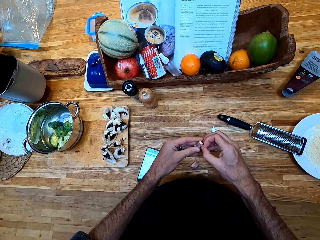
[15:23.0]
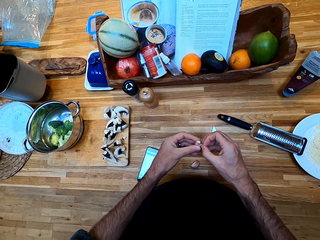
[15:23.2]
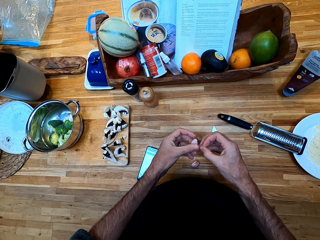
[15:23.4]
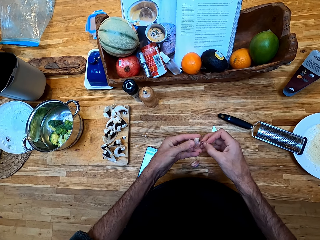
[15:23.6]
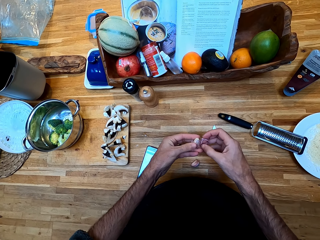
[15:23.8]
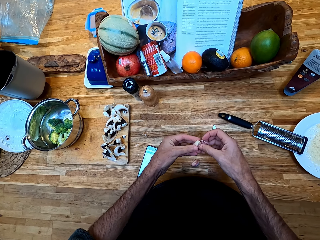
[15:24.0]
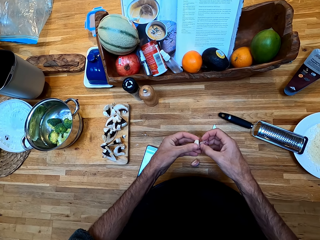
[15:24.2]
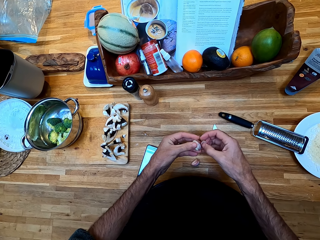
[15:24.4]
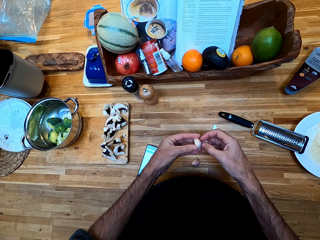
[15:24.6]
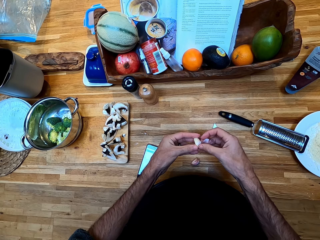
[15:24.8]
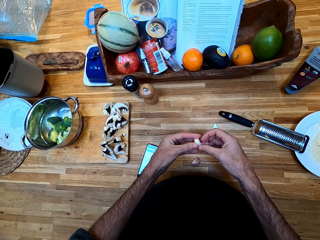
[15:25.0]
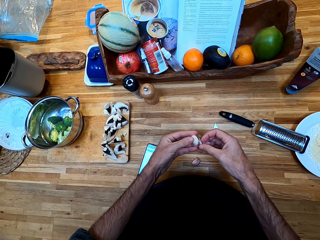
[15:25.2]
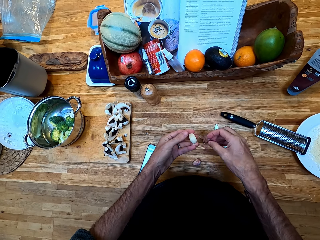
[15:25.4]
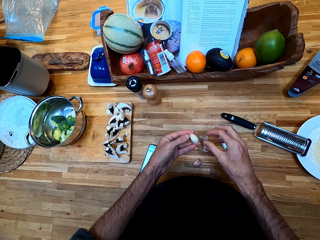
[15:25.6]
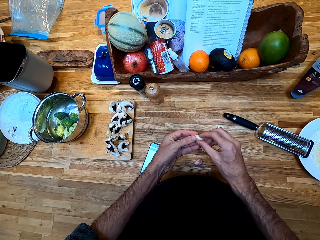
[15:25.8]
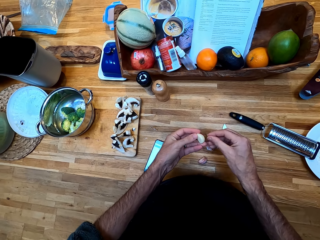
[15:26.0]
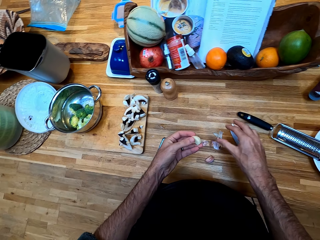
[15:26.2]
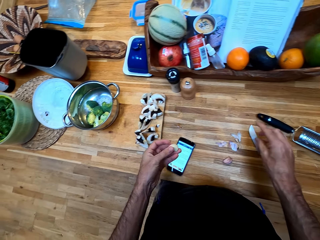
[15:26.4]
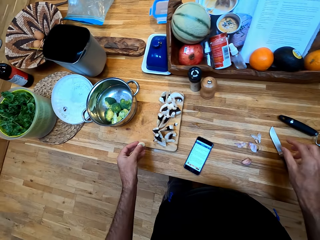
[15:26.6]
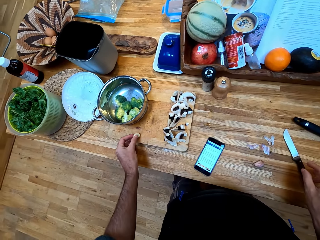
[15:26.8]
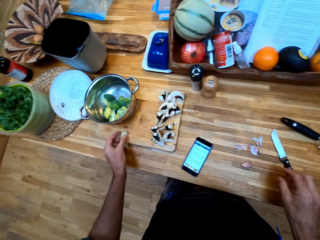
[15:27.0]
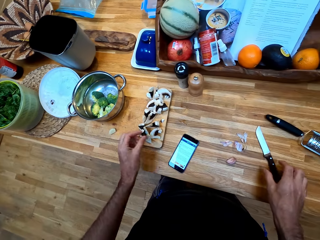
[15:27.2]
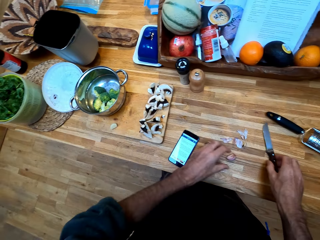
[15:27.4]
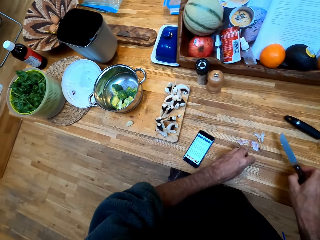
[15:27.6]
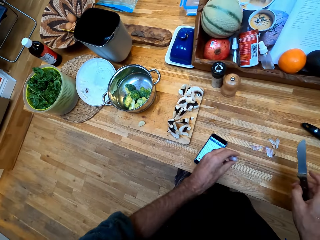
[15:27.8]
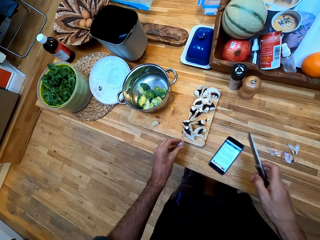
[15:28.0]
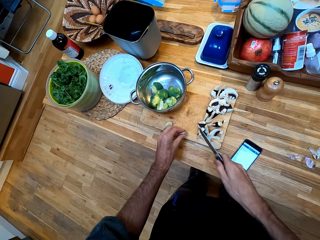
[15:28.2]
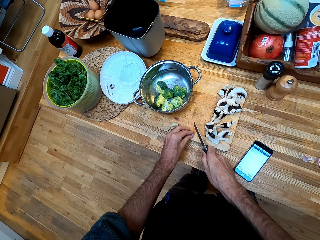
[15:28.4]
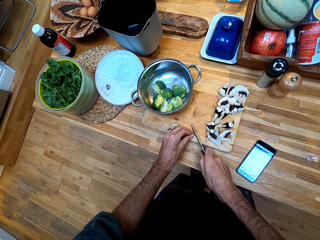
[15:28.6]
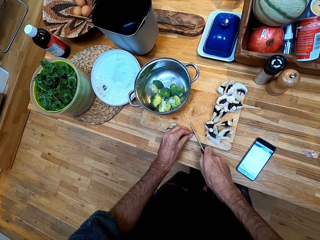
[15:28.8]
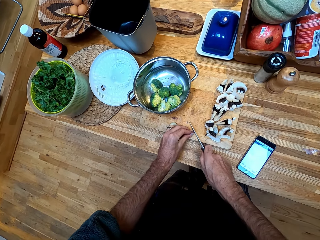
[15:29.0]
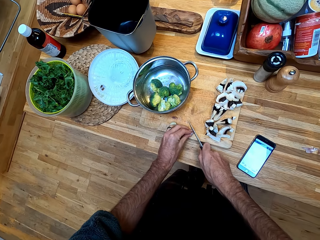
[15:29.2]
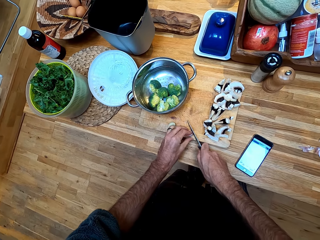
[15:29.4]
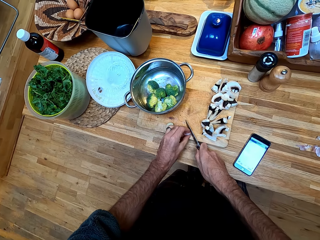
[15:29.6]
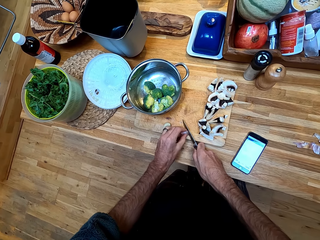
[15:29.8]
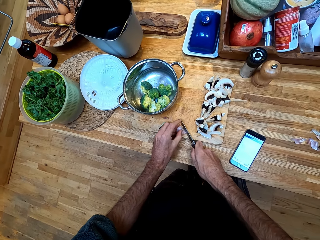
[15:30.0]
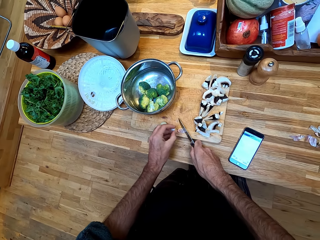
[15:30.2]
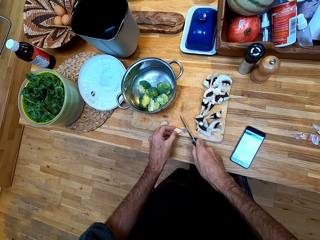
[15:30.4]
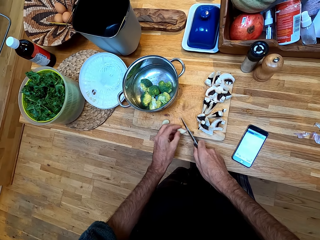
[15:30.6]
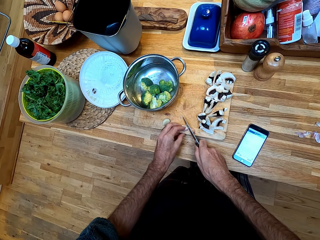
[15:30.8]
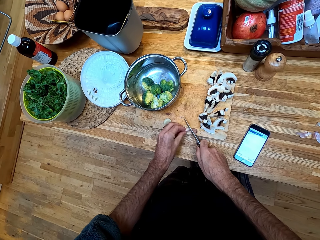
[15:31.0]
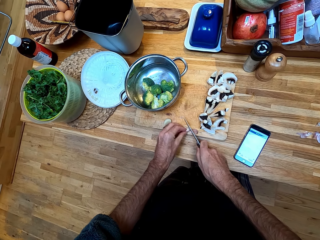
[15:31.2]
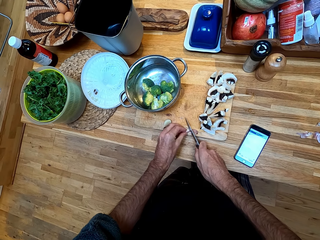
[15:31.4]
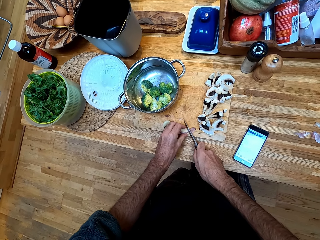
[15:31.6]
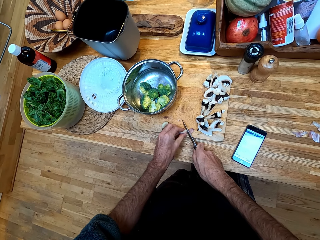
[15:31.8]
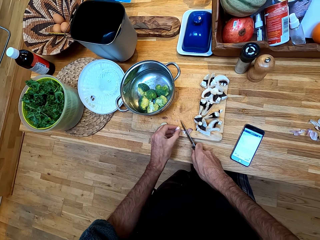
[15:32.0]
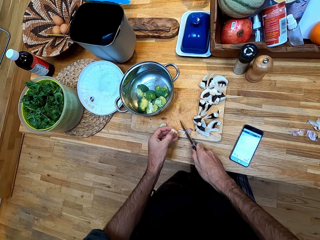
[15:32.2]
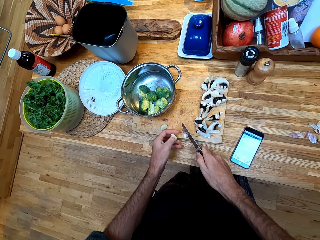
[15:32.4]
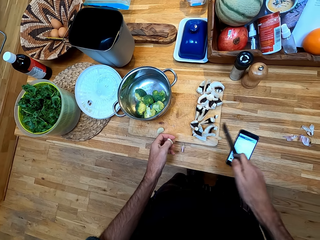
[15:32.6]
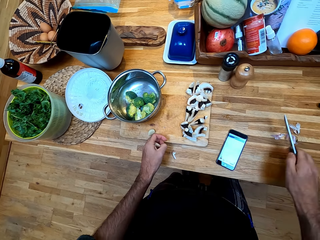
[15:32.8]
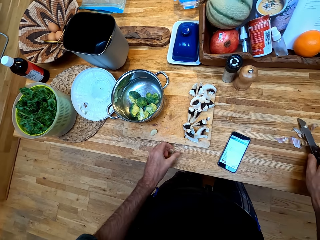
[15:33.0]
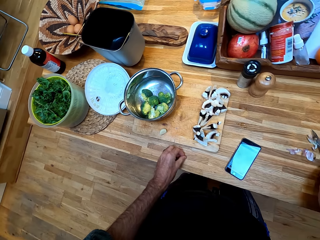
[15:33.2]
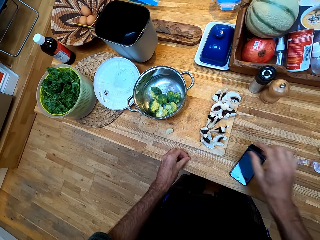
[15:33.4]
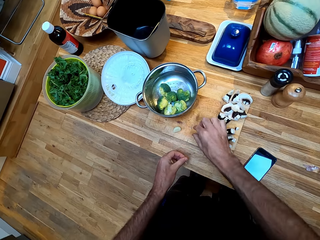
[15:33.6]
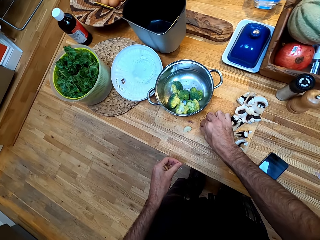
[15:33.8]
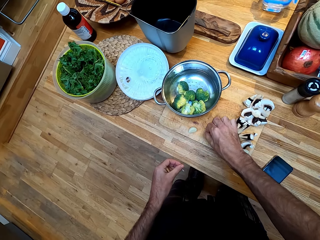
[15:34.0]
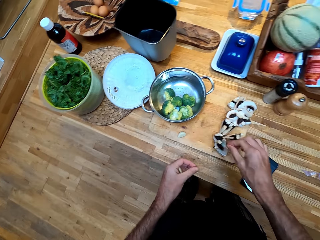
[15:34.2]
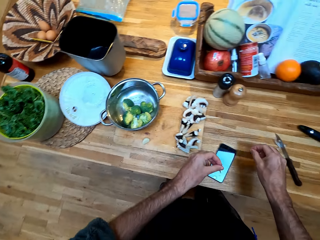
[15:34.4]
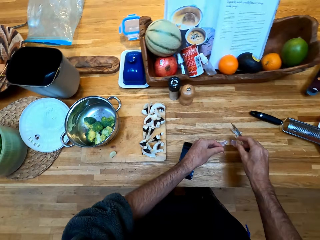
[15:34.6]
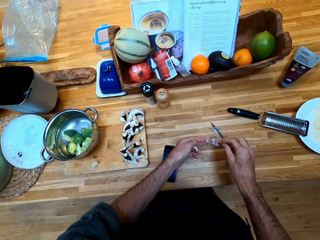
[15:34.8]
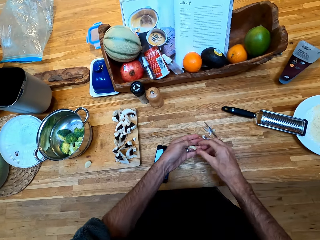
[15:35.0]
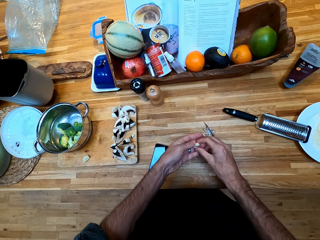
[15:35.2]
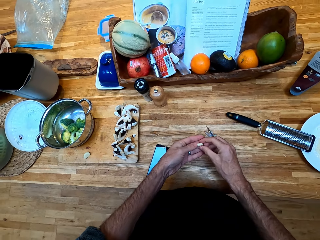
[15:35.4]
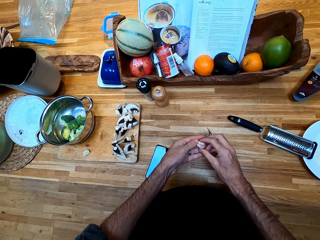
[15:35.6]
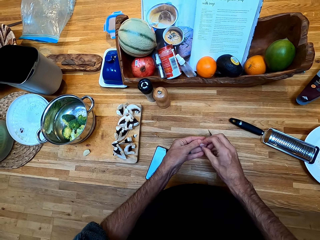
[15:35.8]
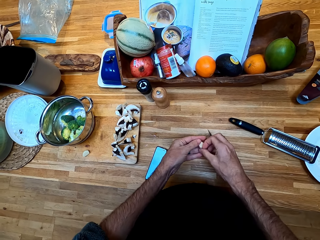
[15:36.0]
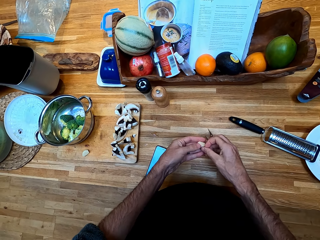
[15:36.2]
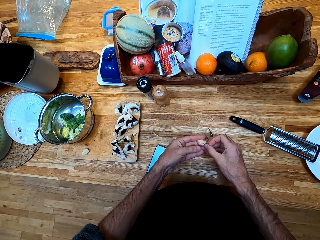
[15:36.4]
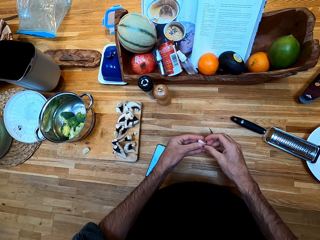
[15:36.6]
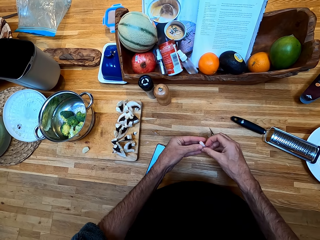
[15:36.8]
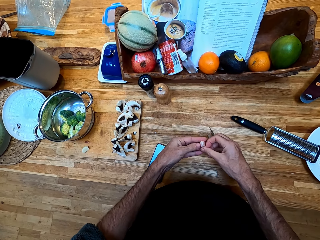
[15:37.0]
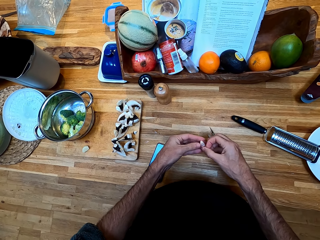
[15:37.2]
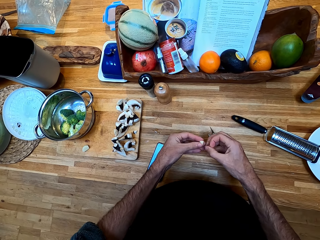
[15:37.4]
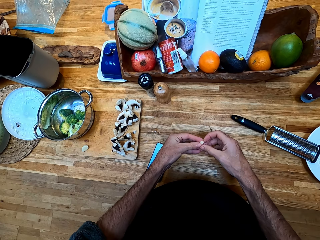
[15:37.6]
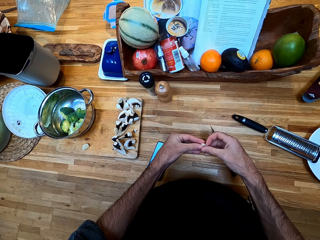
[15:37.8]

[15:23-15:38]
The camera wearer puts the clove of garlic on the chopping board. They pick up the knife from the counter. They pick up the clove of garlic from the counter. They cut the garlic ends with the knife. They peel the garlic. They put the knife on the counter. They remove the peel from the chopping board. They peel the garlic with hands.

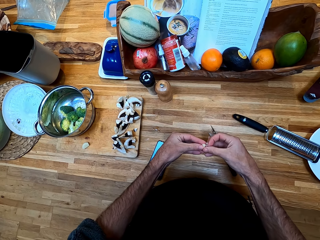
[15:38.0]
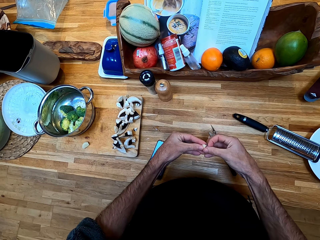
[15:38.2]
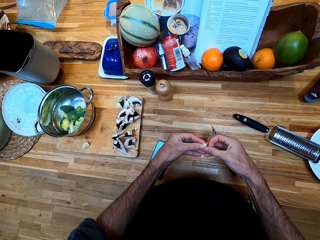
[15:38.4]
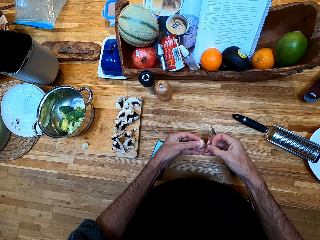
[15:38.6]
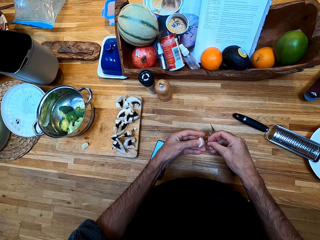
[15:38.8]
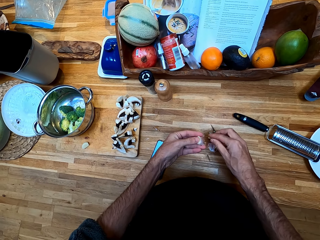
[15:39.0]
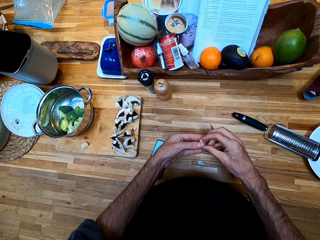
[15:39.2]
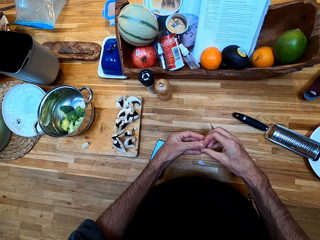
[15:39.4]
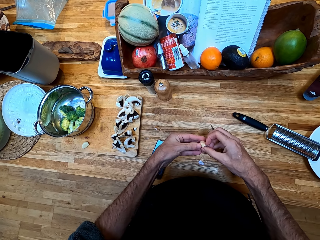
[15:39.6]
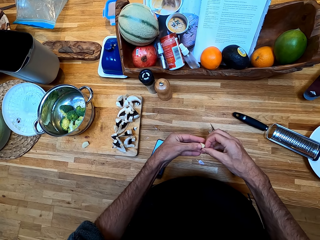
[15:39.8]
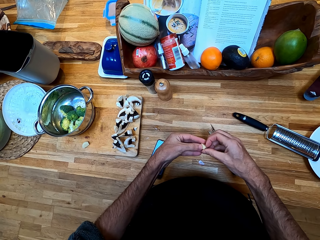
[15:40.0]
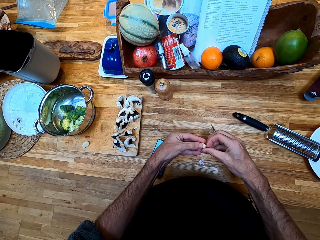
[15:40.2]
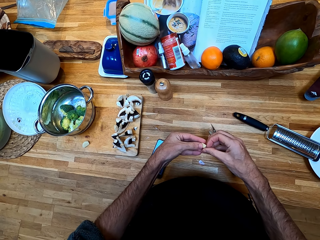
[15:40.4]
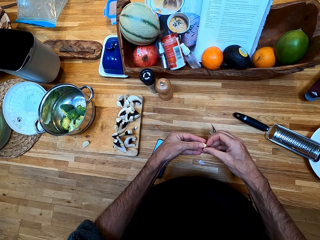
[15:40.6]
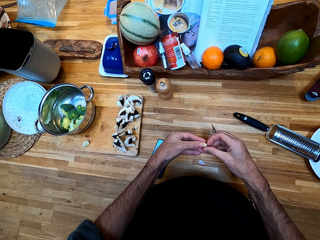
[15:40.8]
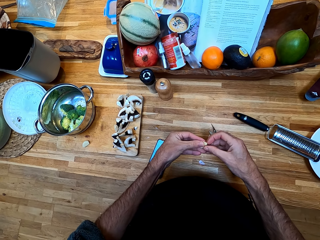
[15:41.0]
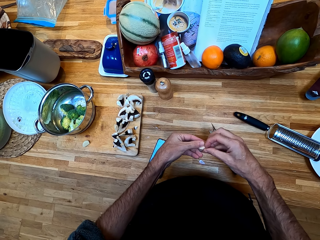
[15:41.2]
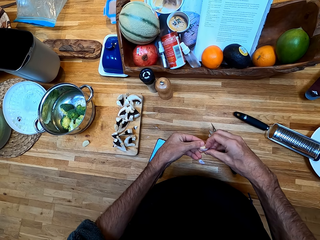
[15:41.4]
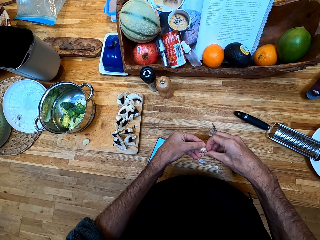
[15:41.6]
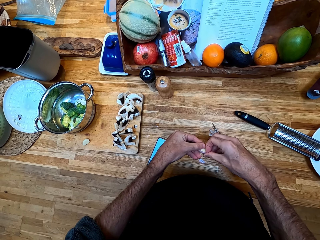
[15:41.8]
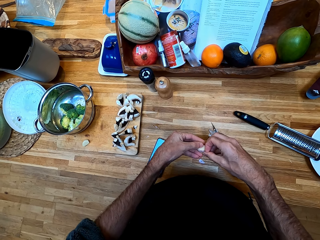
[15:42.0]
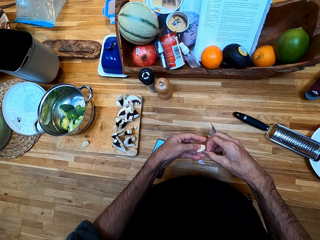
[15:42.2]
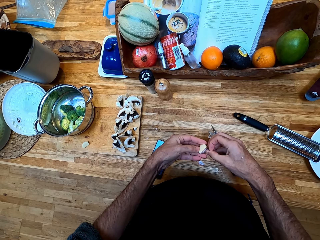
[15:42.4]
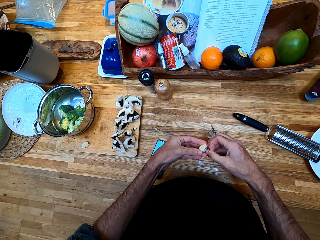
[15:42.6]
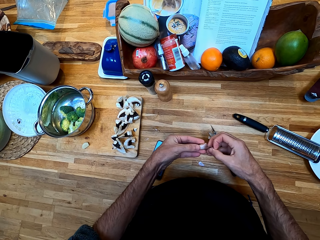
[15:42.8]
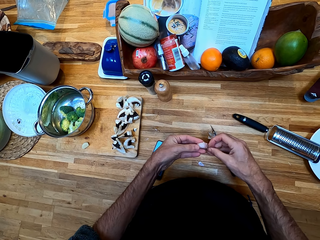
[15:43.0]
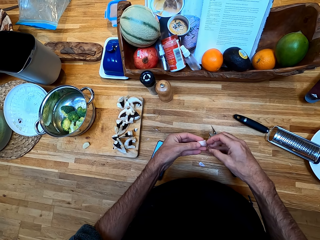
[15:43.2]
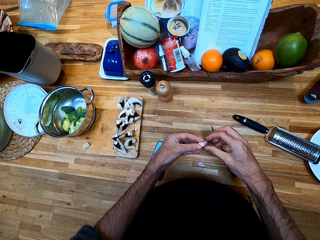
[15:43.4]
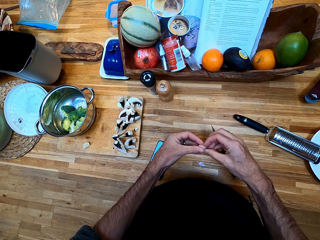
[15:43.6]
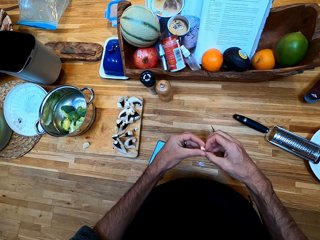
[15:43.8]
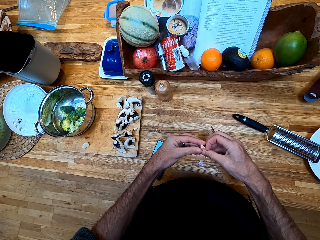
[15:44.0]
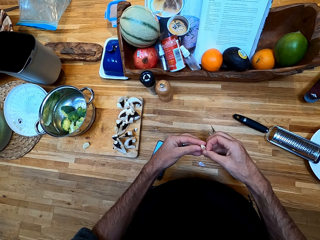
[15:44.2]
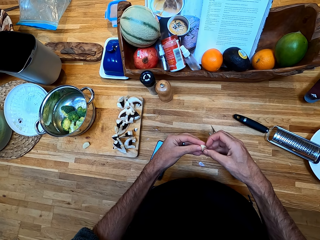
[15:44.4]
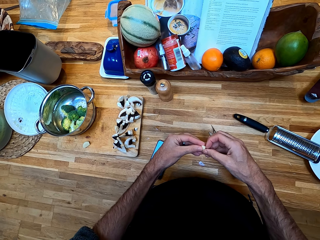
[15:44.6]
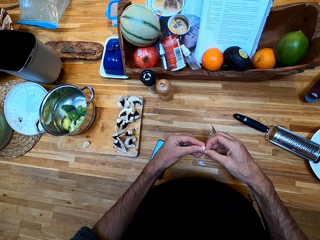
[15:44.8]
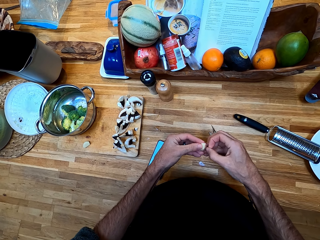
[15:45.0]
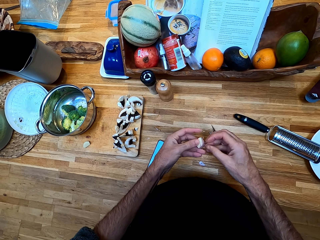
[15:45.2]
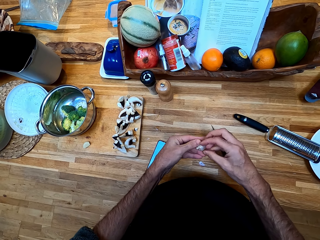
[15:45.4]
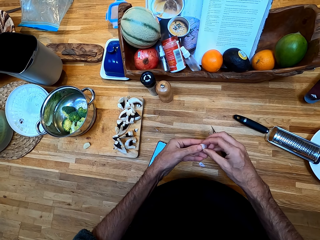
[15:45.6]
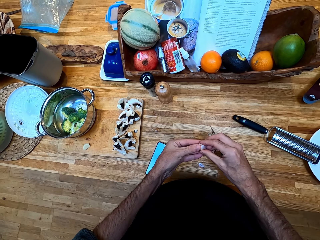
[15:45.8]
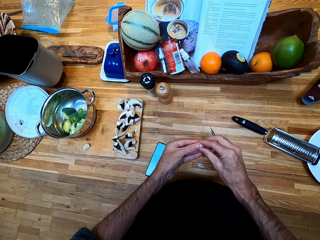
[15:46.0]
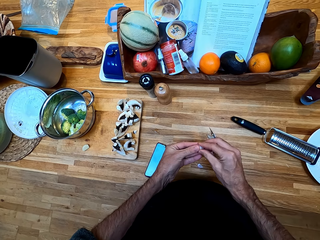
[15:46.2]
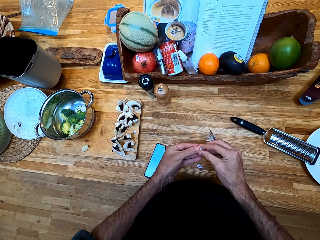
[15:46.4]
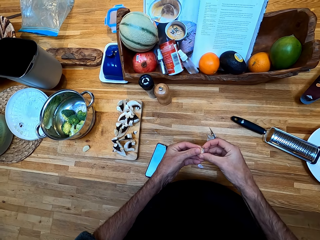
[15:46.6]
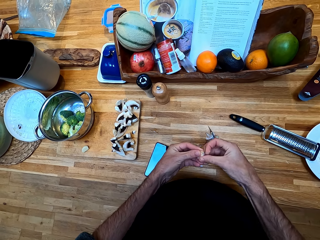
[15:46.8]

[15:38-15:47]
The camera wearer drops the peels on the table.
